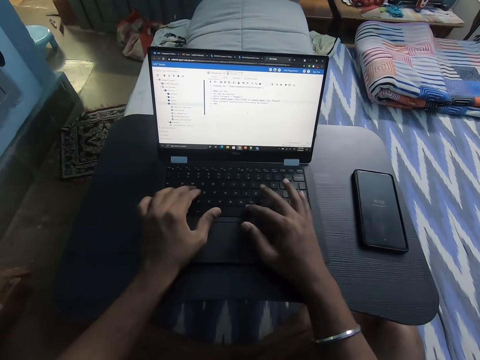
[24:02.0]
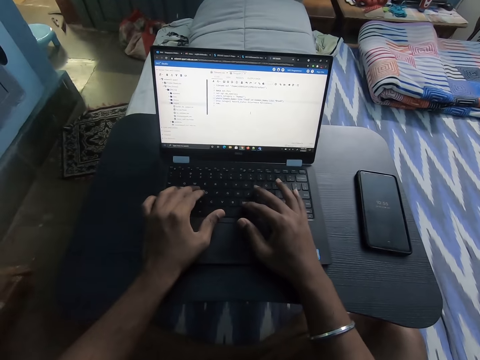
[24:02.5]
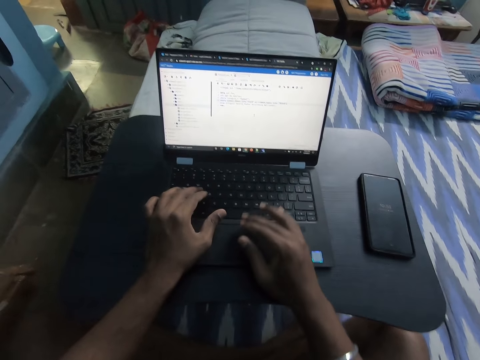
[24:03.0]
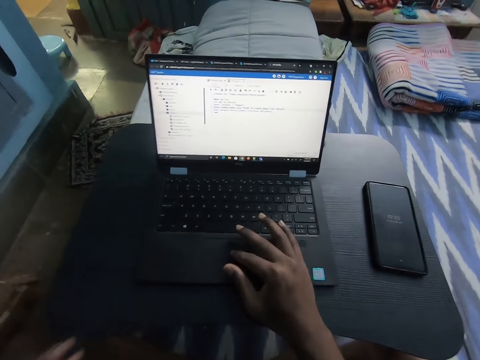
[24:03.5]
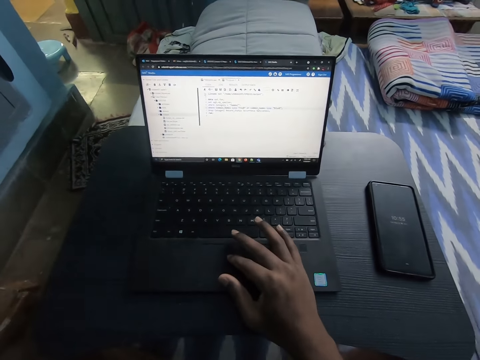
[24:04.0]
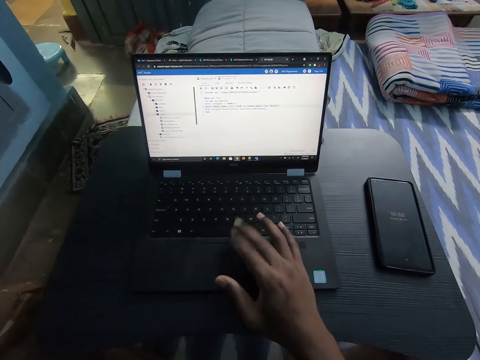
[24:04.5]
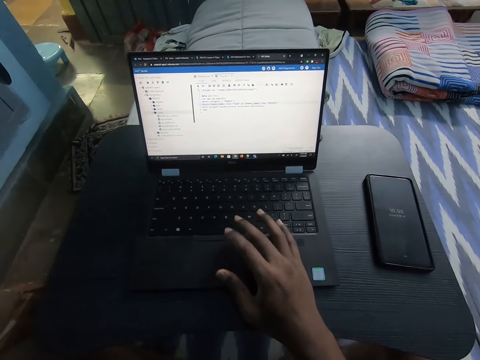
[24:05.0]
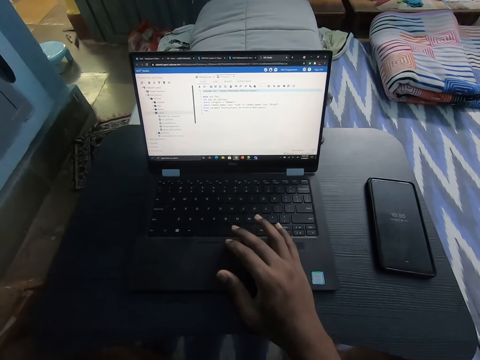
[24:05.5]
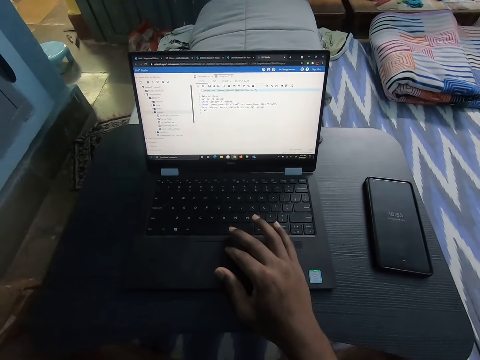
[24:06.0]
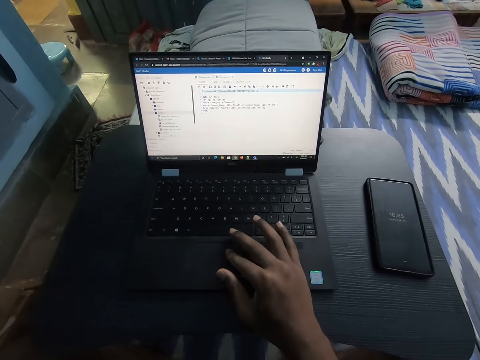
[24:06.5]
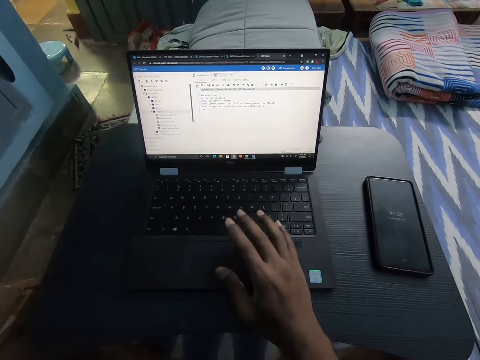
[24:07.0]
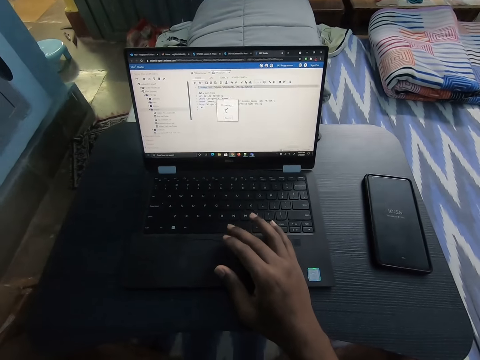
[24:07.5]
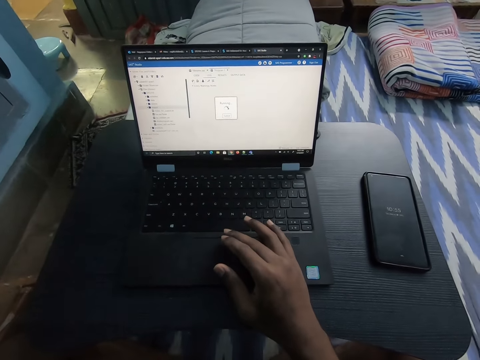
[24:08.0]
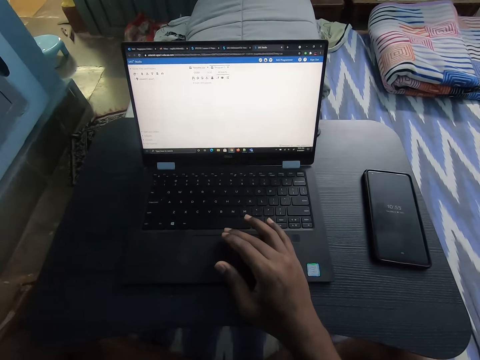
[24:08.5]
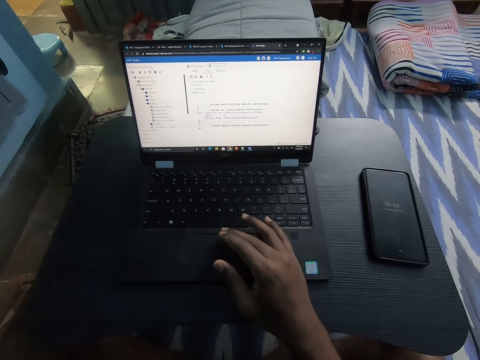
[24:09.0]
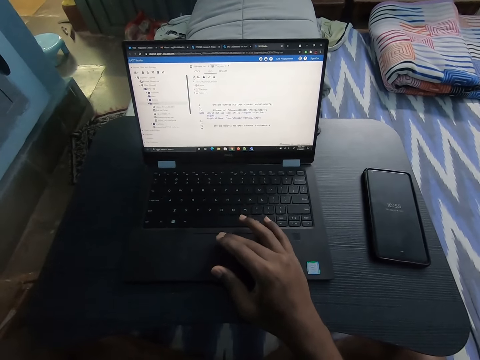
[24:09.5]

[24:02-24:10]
The camera wearer operates the laptop on the table with his right hand. He removes his hand from the laptop.

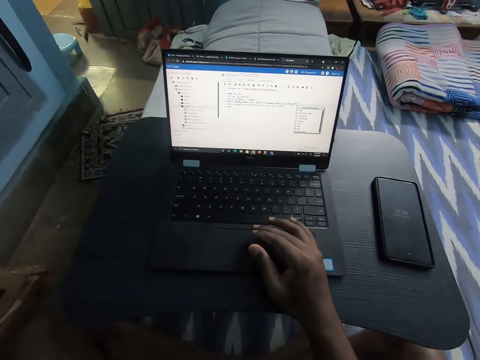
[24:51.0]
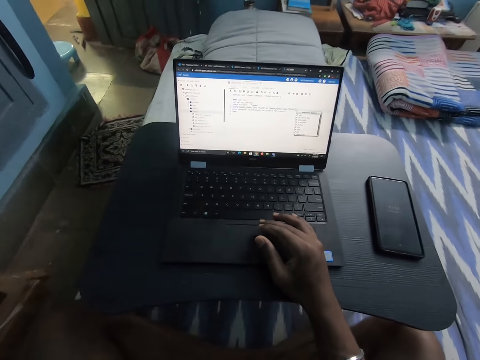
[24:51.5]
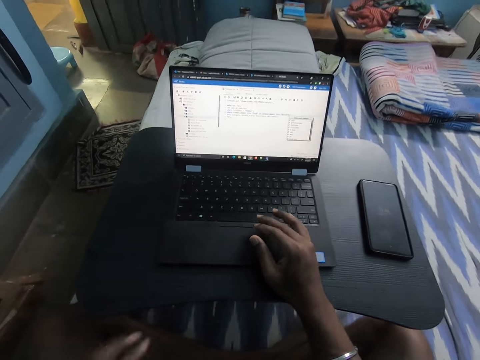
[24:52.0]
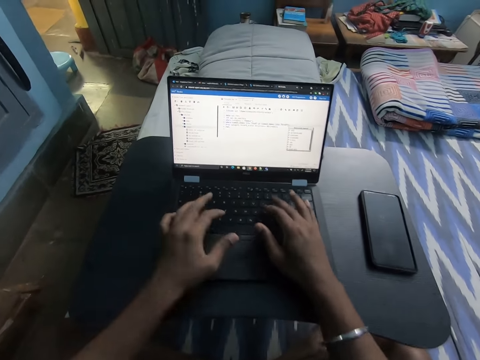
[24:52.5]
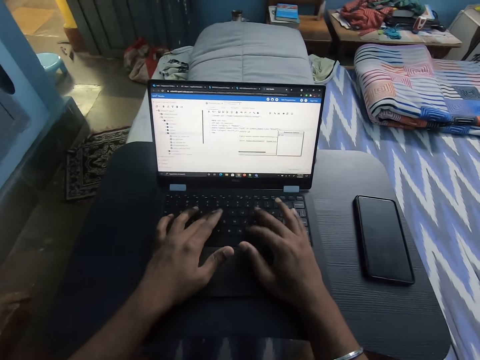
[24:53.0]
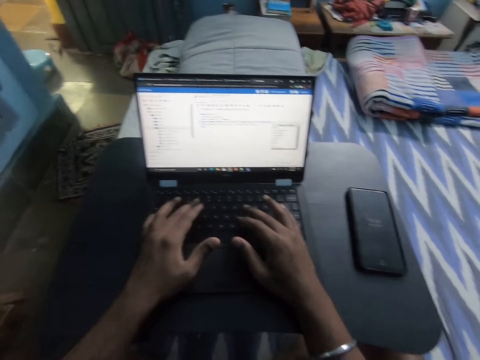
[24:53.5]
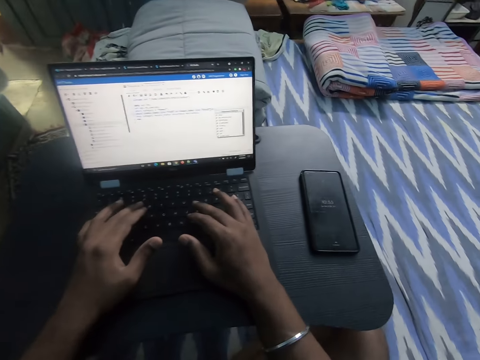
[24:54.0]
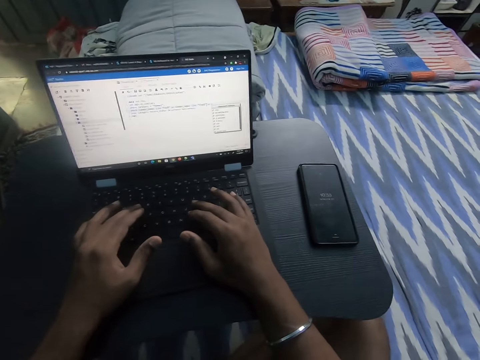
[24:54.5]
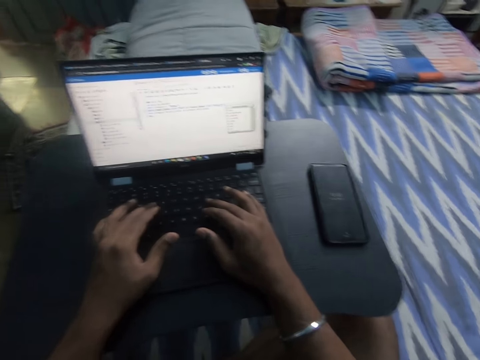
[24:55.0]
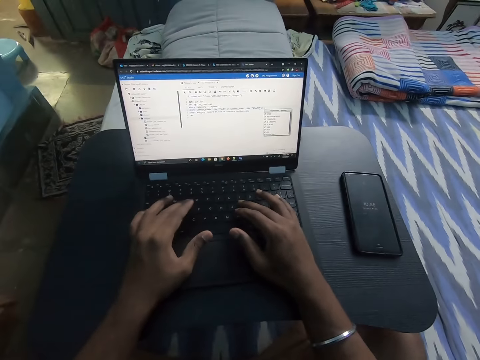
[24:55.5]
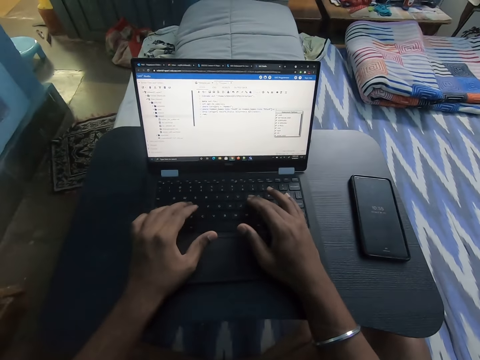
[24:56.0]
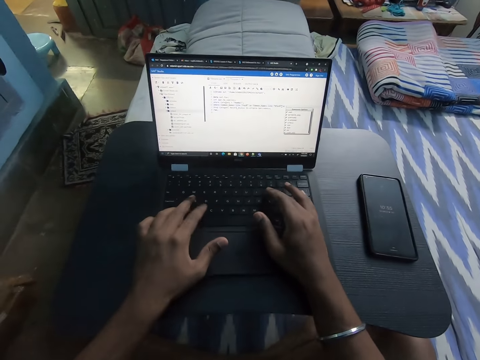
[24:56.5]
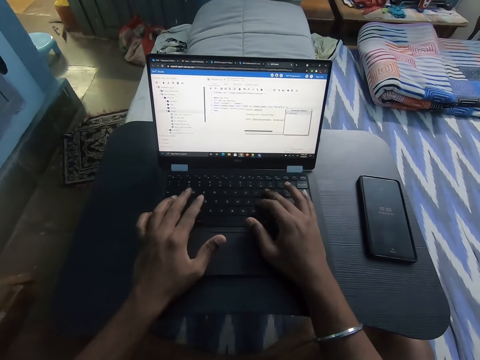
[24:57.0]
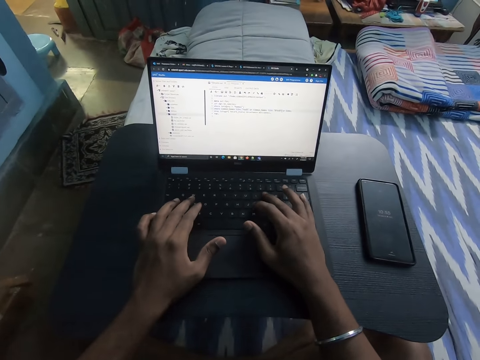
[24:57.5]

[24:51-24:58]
The camera wearer operates the laptop on the table with both hands.

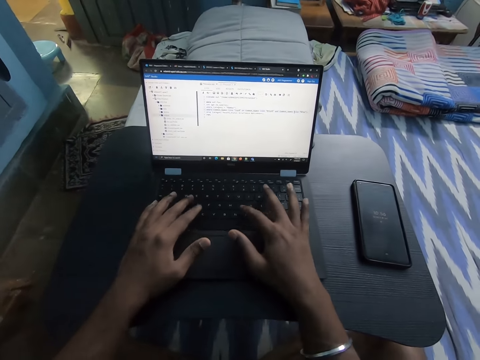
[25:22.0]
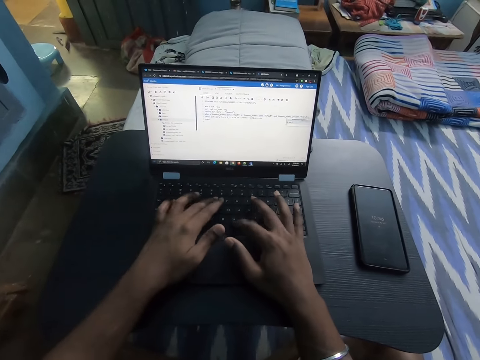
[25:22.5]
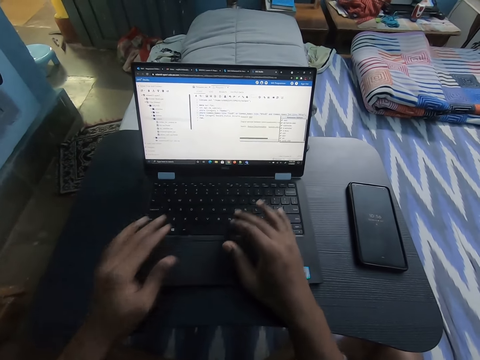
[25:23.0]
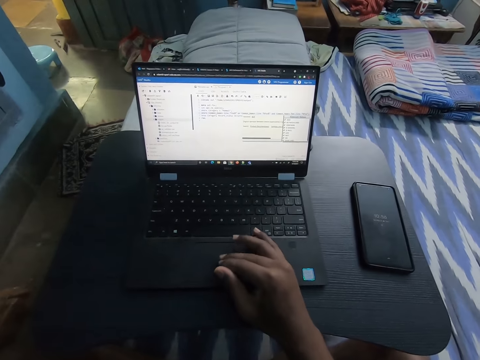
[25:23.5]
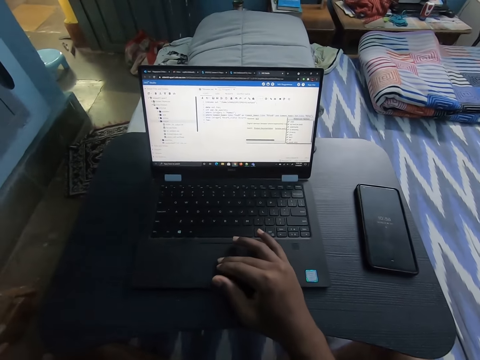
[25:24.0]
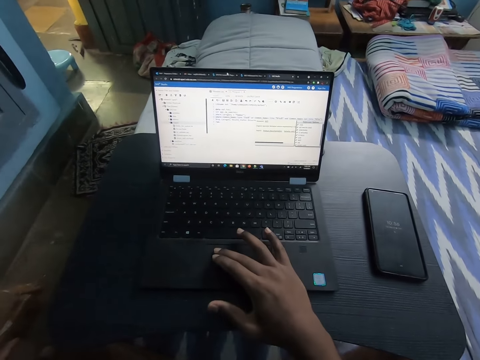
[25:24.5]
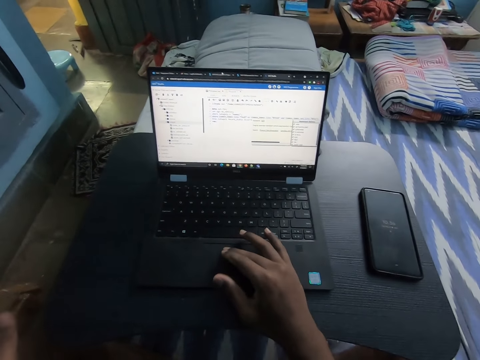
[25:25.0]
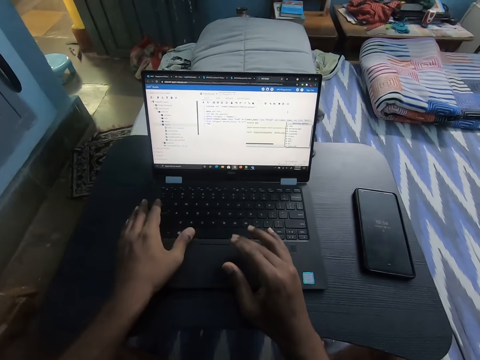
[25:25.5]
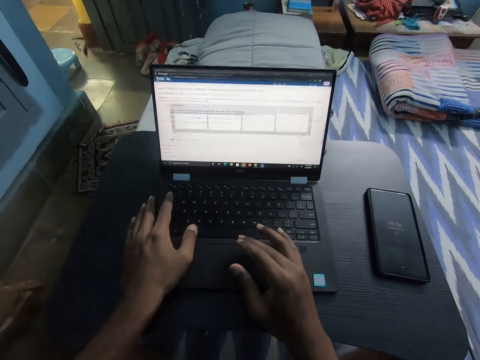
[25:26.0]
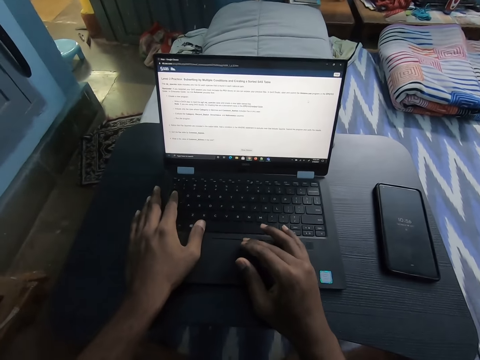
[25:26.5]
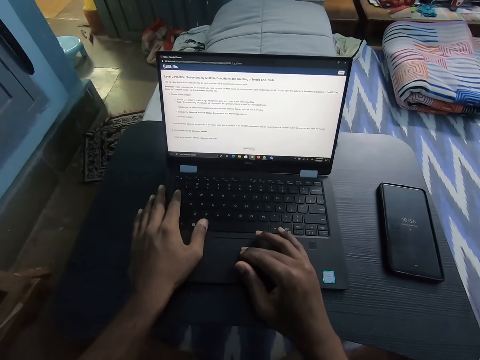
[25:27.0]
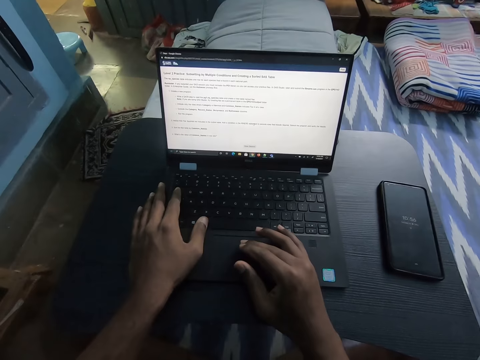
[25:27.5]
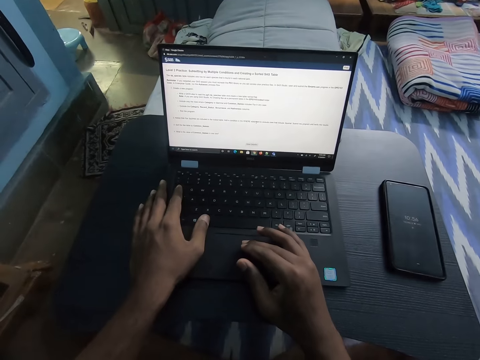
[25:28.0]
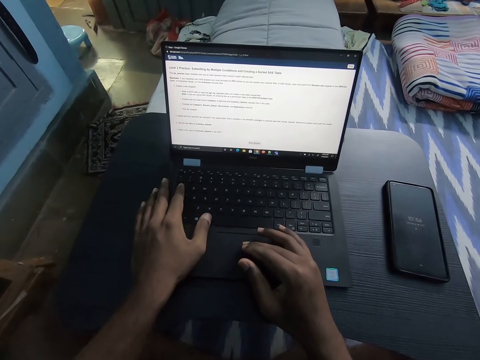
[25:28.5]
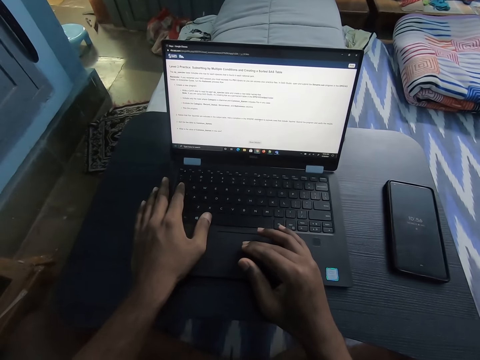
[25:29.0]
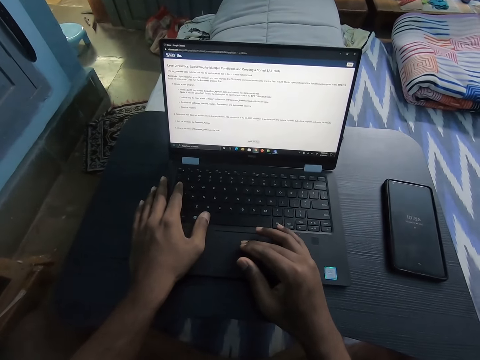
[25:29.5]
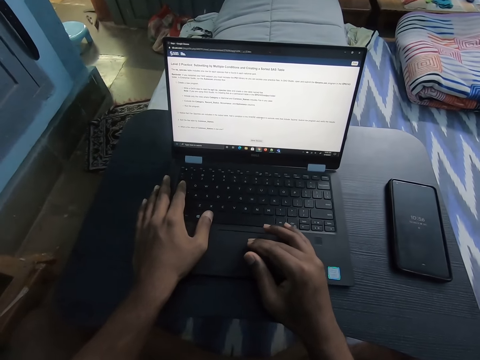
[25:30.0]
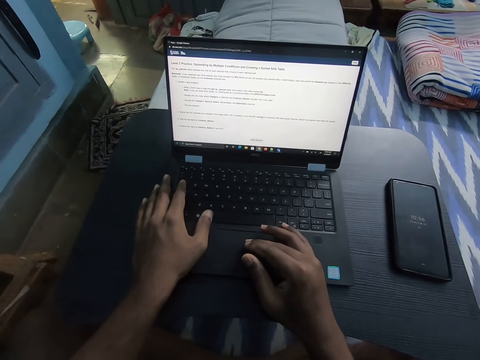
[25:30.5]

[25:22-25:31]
The camera wearer removes their hand from the laptop. They place their hand on the laptop and operate the laptop with both hands.
